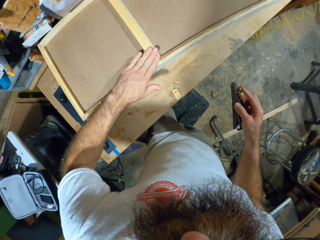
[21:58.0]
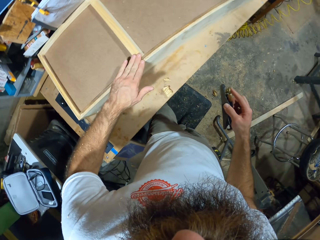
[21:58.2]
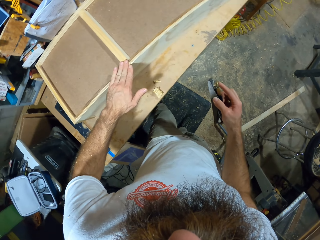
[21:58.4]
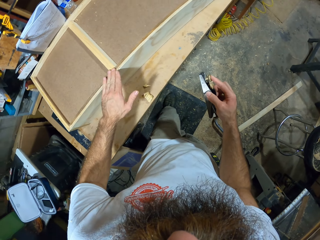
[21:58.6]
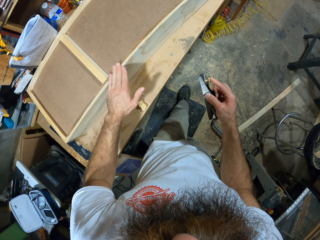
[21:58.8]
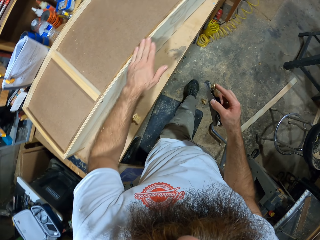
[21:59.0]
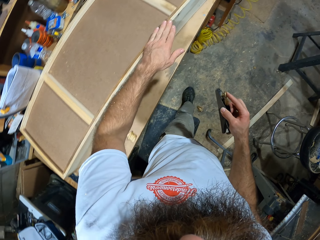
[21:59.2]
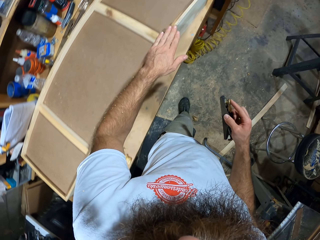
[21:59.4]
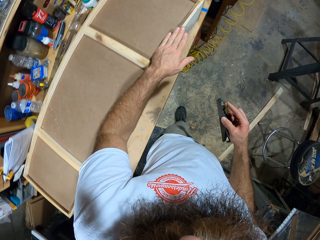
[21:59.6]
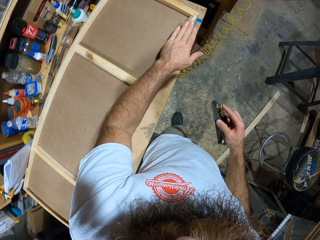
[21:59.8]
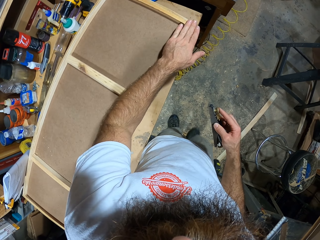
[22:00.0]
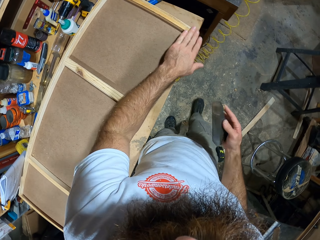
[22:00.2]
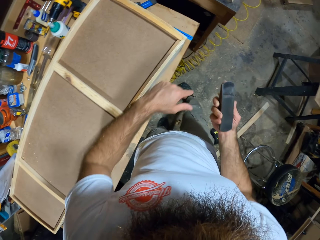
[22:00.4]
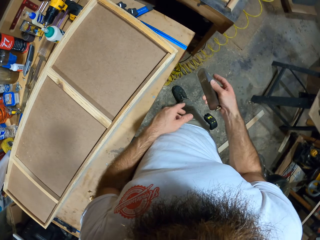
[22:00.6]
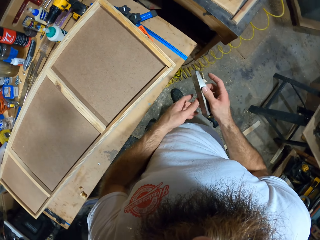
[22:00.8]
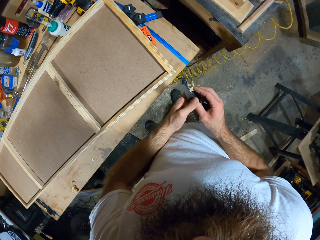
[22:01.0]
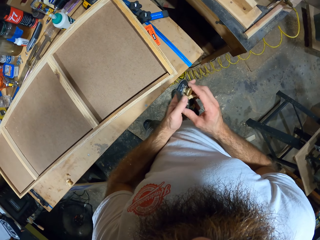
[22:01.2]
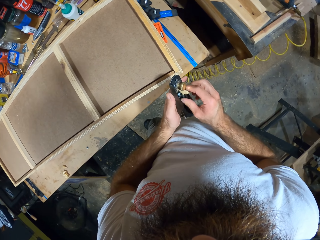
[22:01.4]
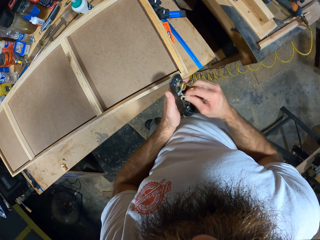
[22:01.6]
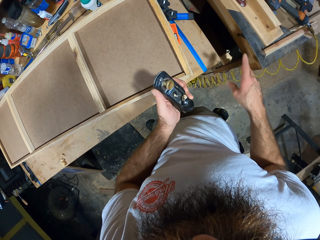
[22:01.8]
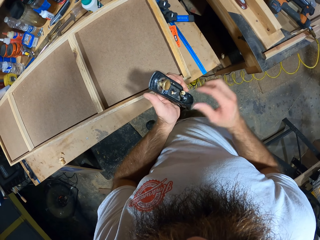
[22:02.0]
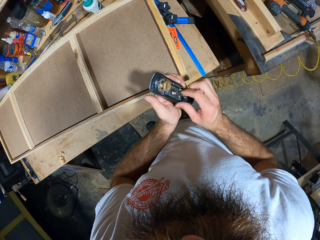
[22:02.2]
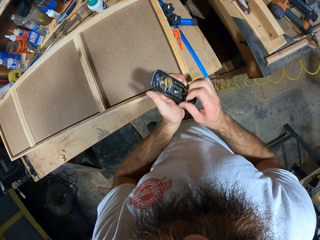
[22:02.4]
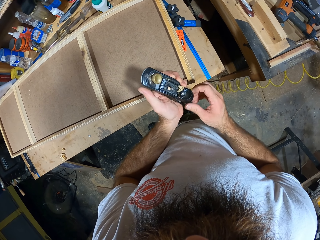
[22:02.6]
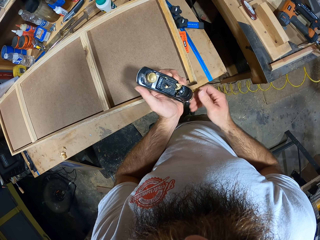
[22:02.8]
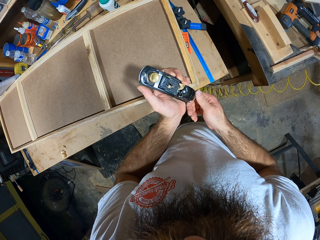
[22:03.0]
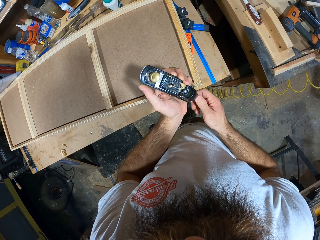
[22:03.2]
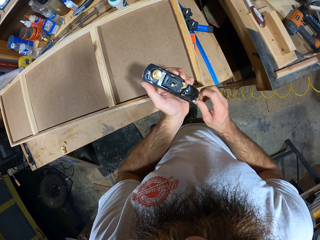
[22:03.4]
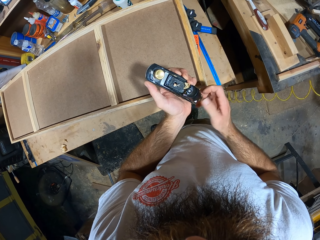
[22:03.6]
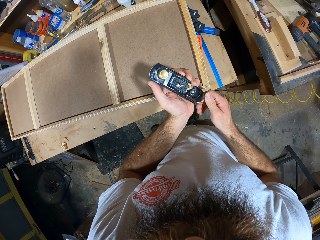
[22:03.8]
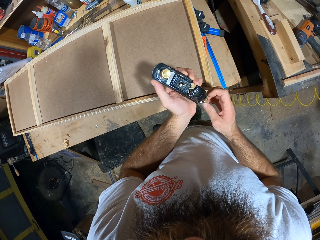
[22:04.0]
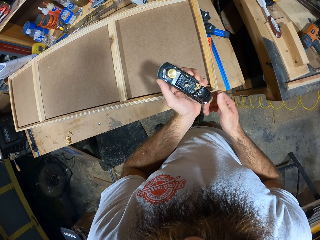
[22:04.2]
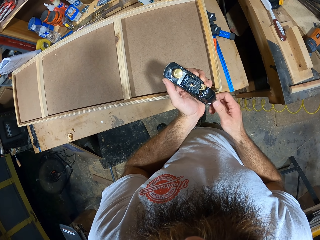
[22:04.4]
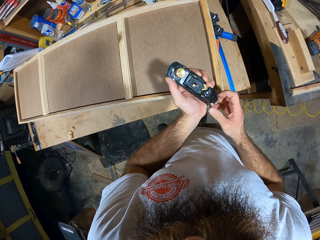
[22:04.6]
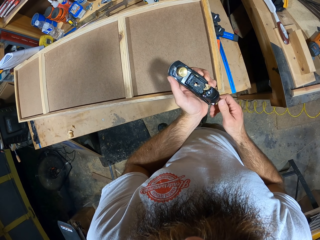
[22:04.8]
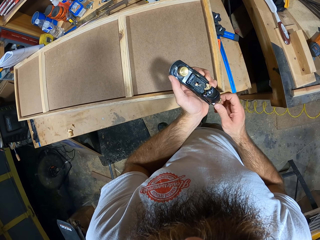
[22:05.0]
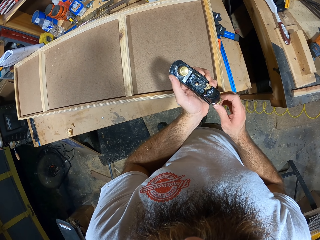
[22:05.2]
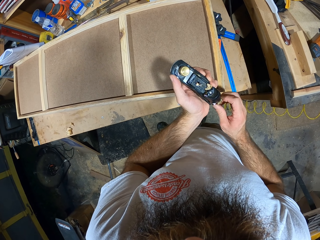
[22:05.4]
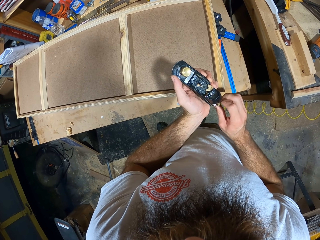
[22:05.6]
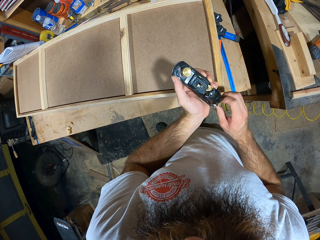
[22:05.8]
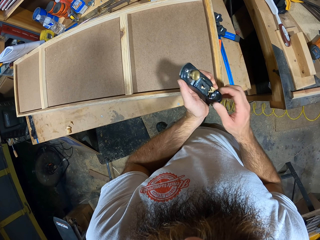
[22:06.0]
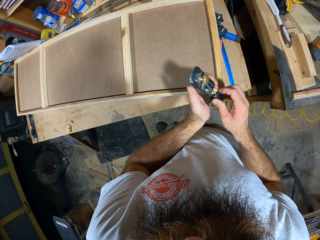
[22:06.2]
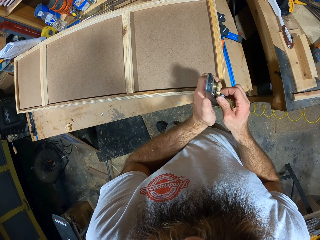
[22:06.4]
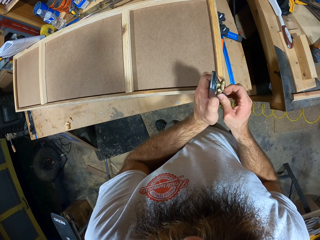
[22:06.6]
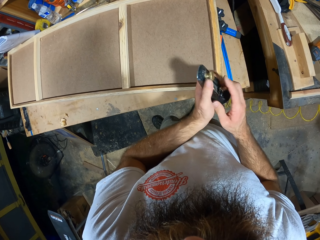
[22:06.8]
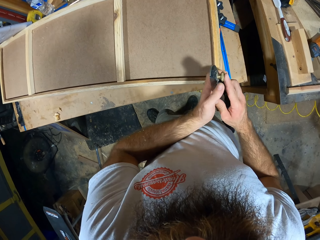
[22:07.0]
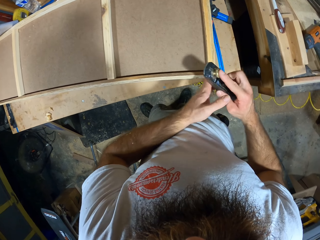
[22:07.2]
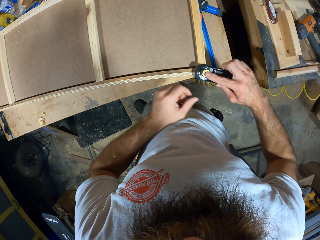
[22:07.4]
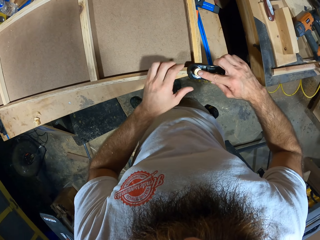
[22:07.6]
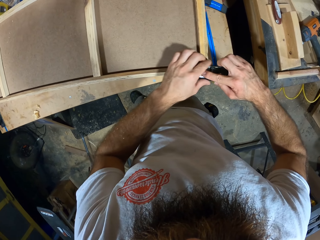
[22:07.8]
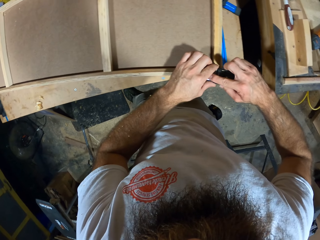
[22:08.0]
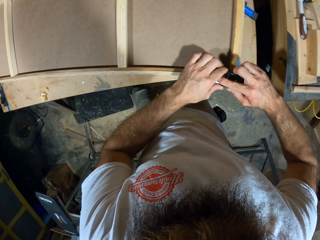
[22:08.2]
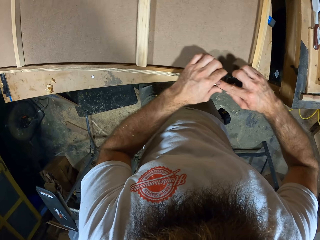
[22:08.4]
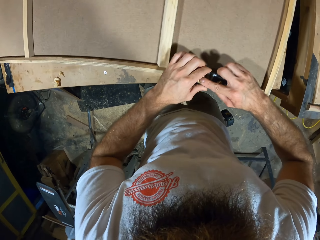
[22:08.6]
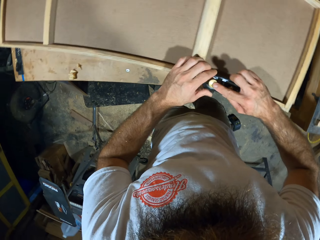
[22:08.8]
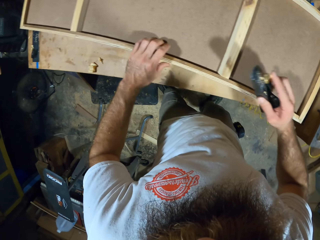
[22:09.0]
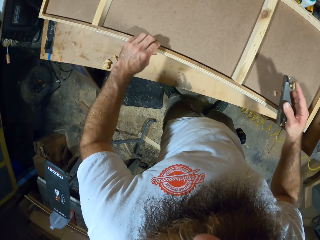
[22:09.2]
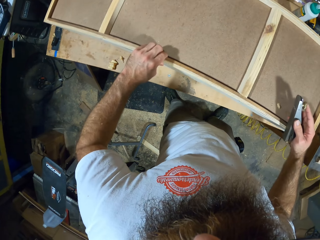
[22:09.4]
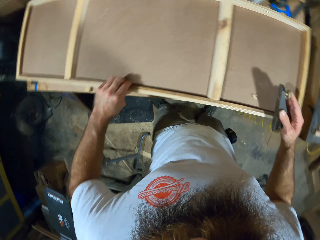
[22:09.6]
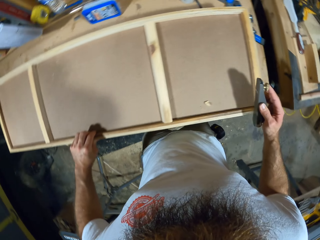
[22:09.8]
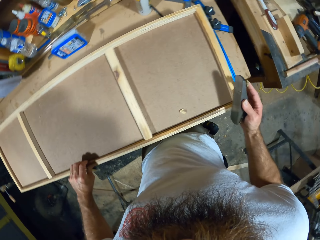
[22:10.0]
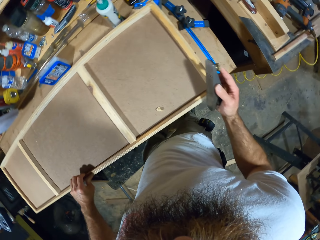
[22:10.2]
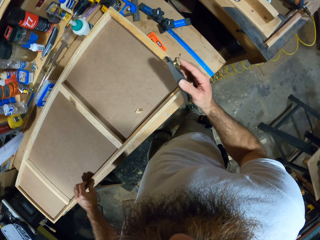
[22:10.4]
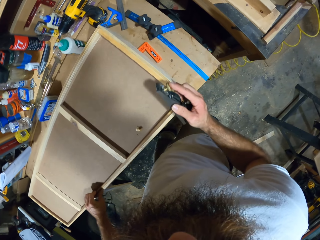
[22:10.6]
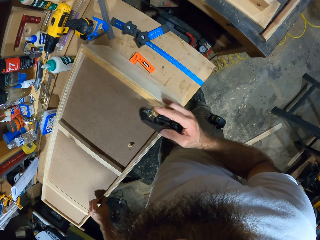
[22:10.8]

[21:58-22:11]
The camera wearer touches the woodwork with his left hand. He removes wood shavings from the hand planer with both hands. He adjusts the angle of the hand planer blade with both hands. He smoothens the woodwork with the hand planer in both hands. He adjusts the woodwork on the table with both hands.

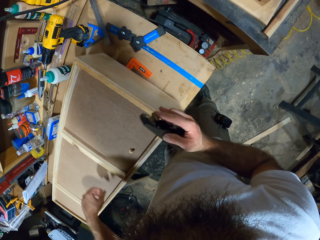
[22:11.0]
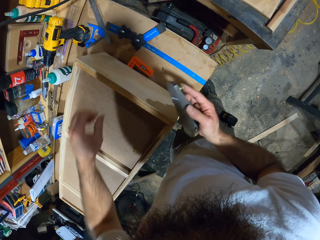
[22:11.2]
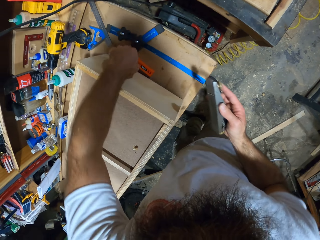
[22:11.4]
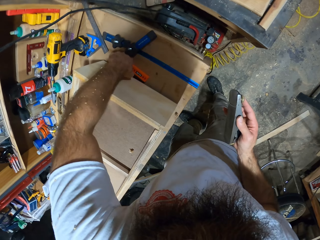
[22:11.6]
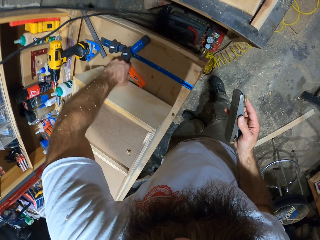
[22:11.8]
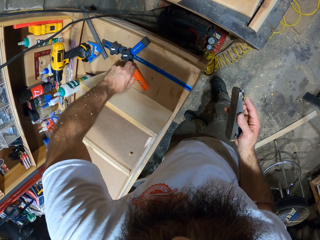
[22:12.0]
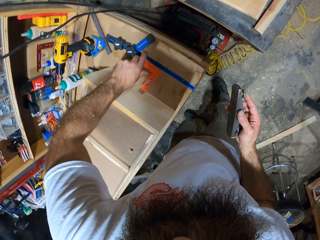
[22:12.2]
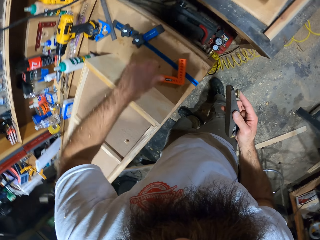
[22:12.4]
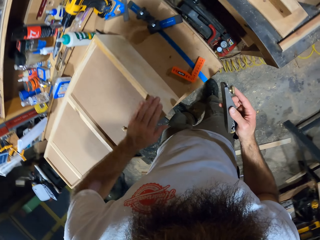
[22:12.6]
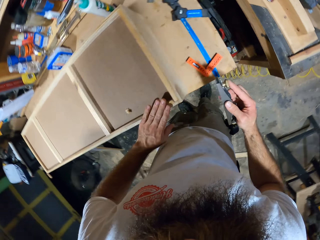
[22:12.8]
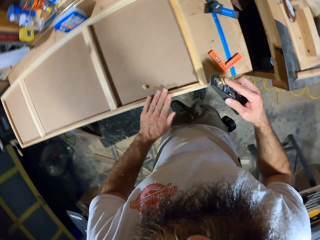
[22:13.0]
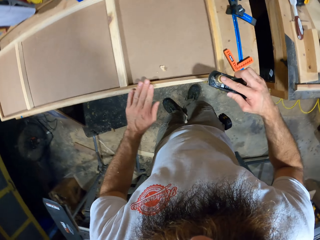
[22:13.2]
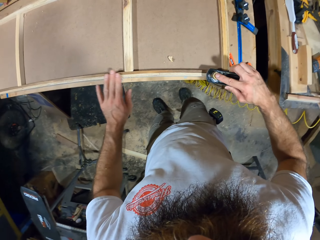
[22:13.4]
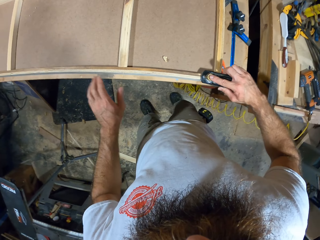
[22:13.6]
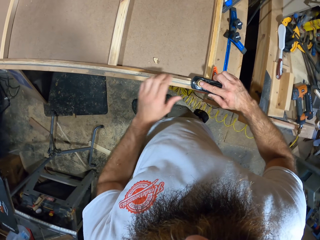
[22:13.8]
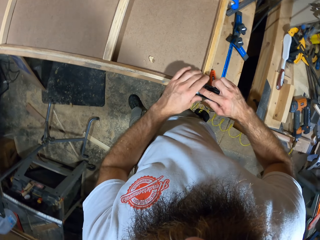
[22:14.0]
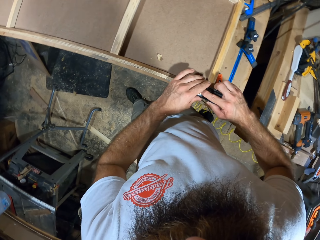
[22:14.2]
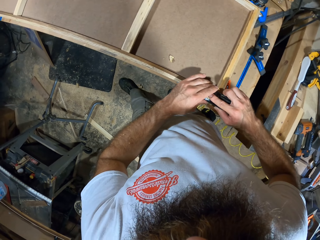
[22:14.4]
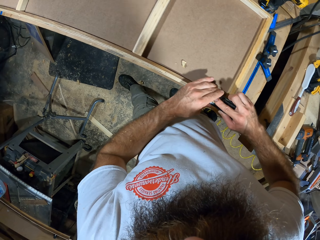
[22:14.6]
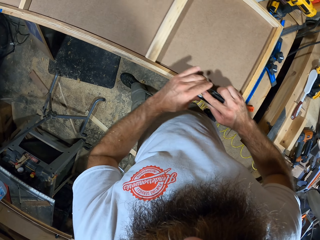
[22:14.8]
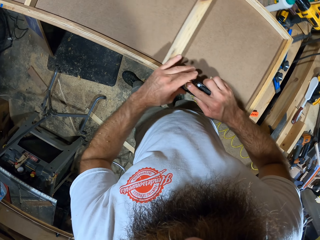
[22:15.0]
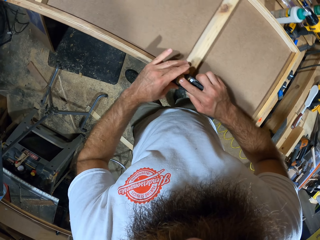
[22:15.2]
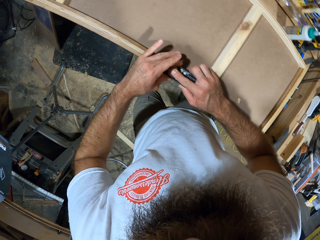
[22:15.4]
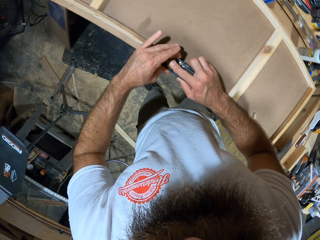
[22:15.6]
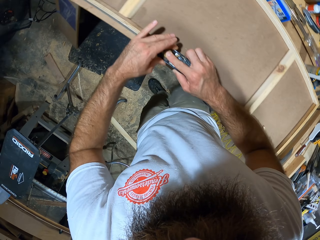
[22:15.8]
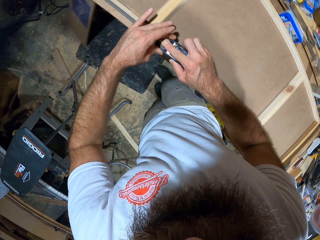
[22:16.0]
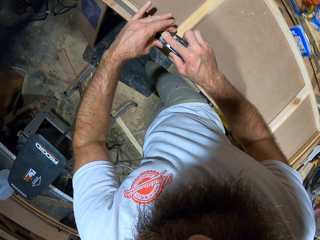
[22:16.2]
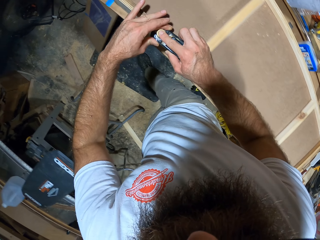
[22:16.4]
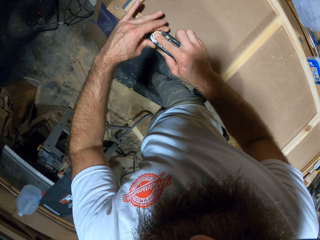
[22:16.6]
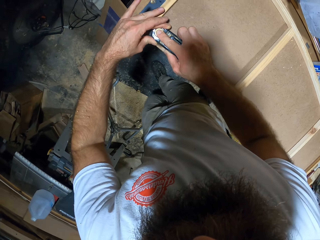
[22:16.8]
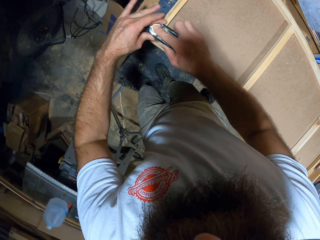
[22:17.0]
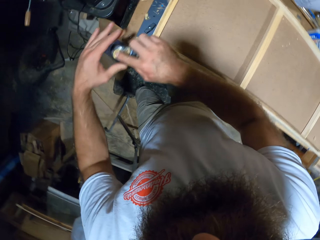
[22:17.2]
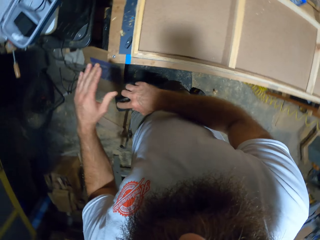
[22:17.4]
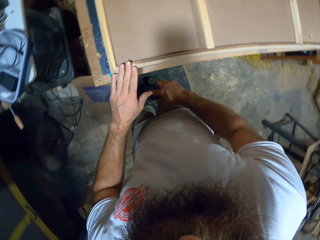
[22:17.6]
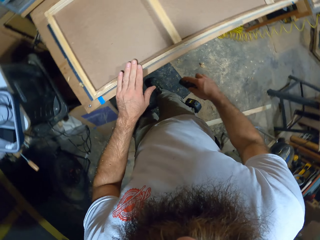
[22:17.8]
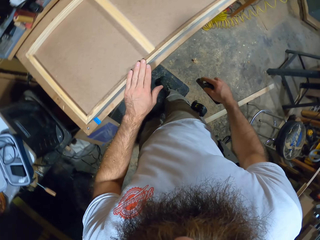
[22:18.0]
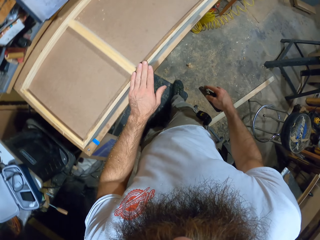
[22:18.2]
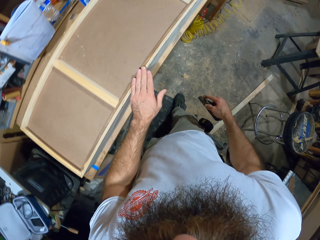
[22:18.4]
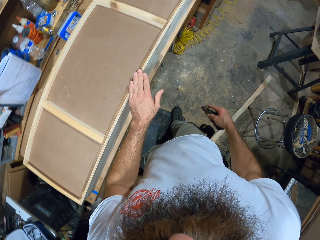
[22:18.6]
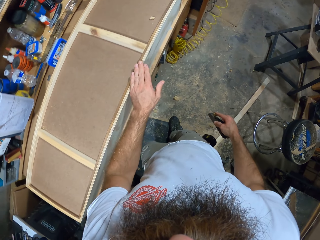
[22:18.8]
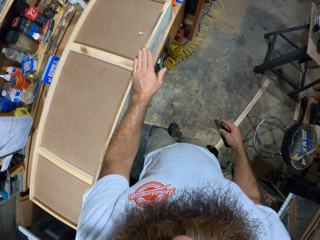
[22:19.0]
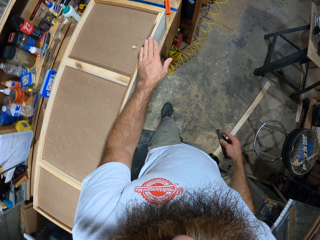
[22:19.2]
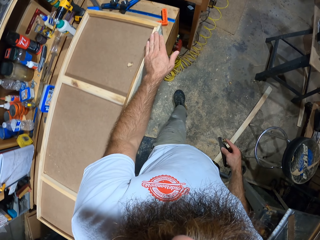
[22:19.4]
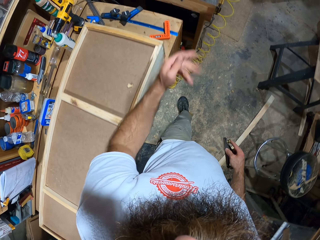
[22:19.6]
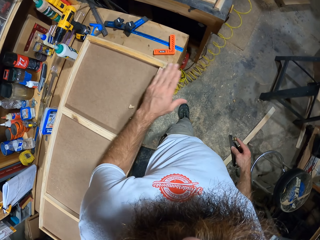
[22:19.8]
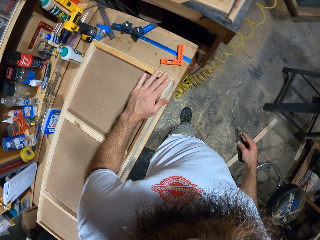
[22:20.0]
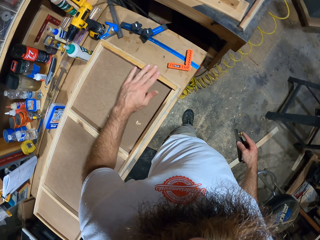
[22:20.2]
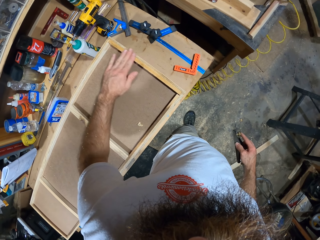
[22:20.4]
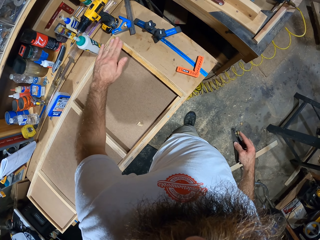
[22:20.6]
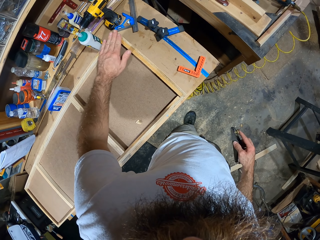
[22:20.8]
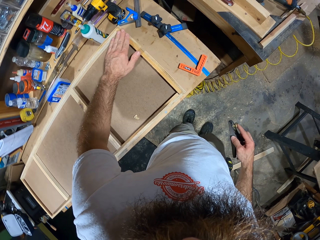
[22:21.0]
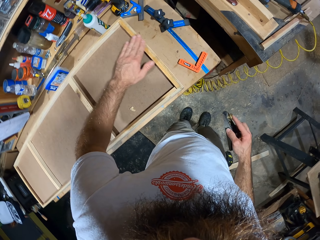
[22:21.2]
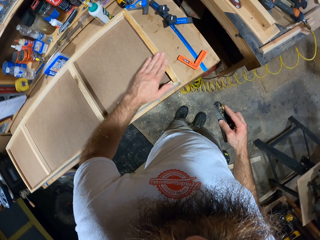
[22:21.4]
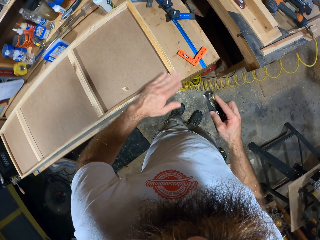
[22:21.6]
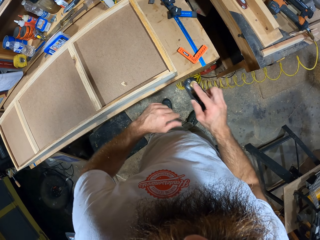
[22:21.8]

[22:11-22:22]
The camera wearer removes the try square under the woodwork with his left hand. He moves his hands. He smoothens the woodwork with the hand planer in both hands. He touches the woodwork with his left hand.
